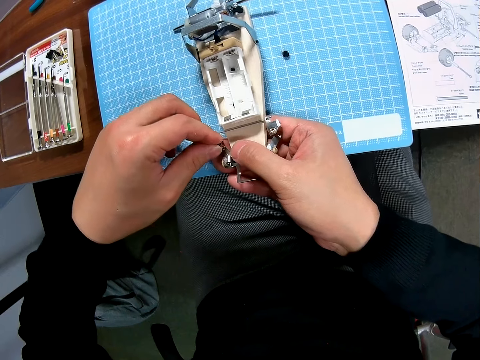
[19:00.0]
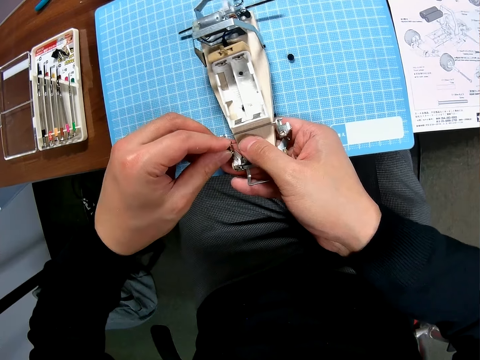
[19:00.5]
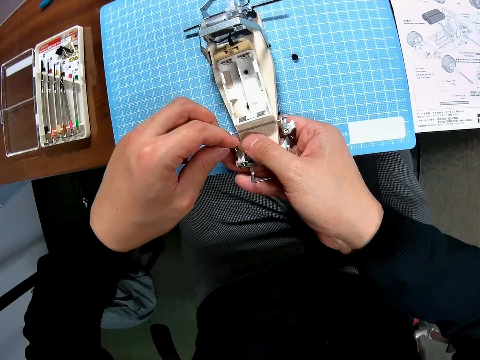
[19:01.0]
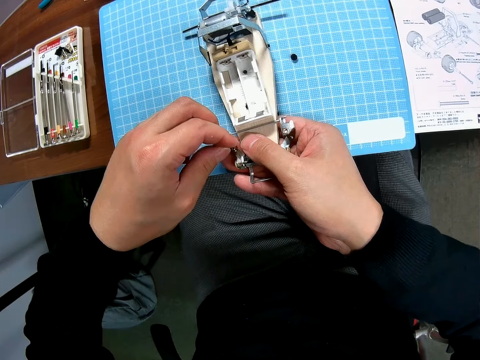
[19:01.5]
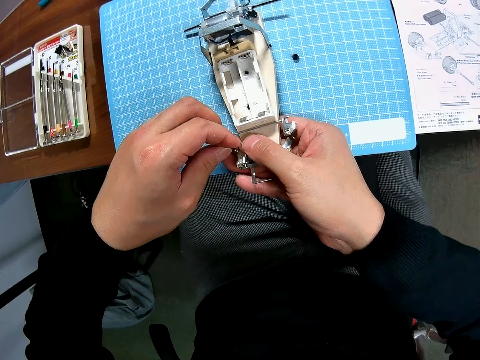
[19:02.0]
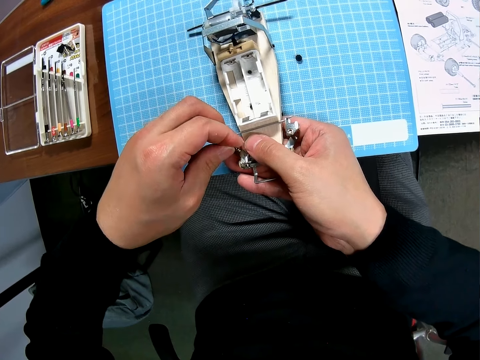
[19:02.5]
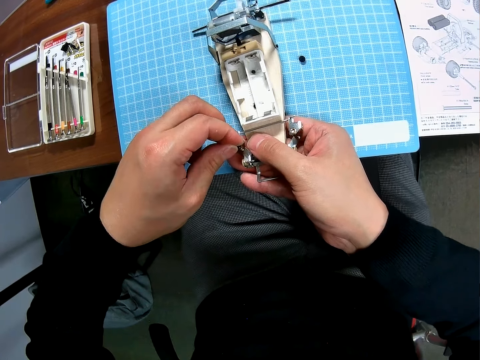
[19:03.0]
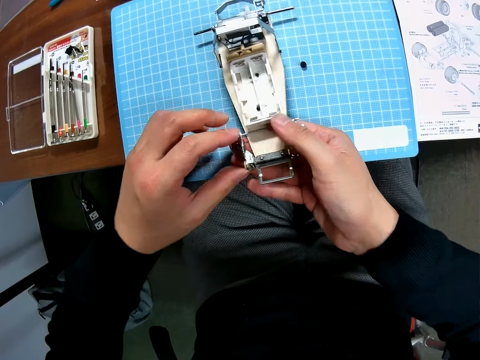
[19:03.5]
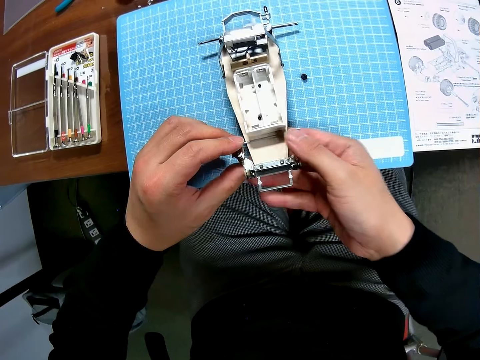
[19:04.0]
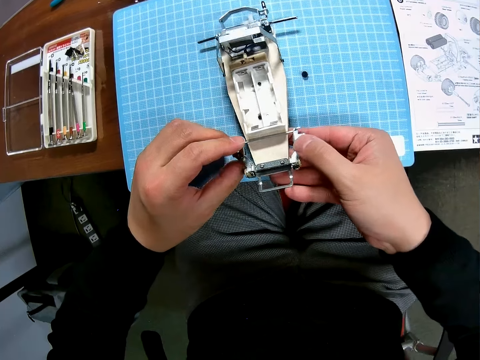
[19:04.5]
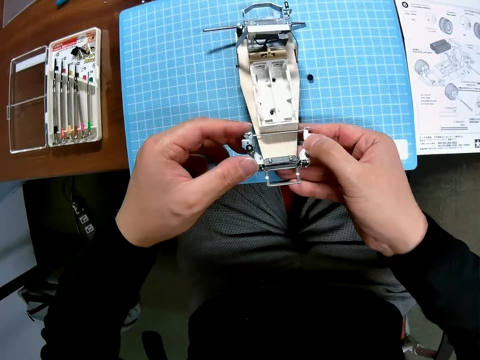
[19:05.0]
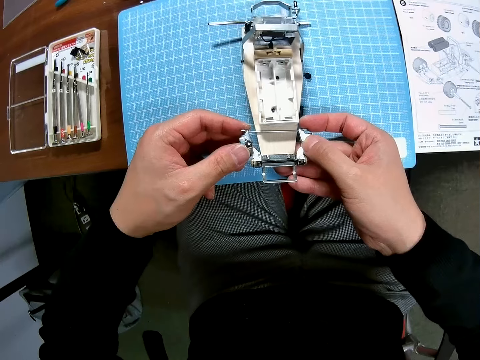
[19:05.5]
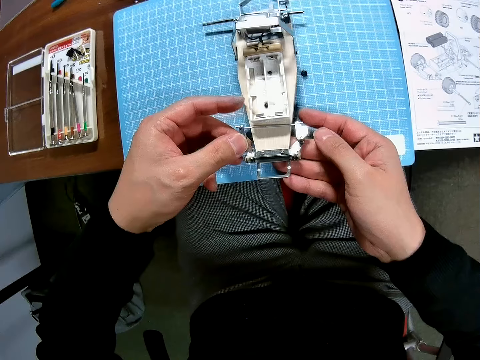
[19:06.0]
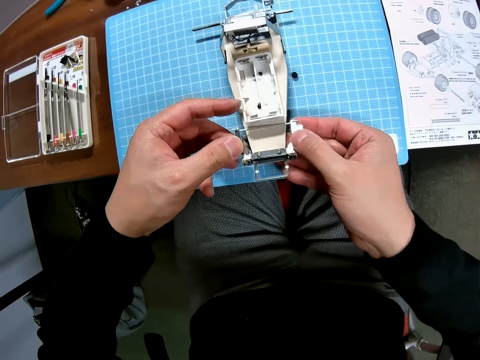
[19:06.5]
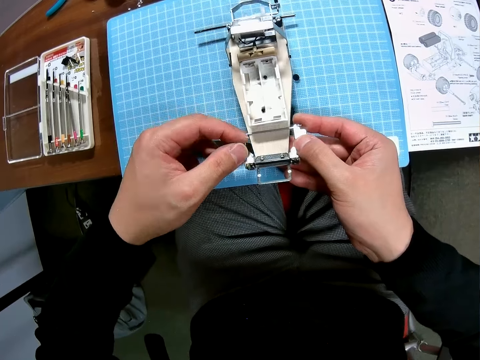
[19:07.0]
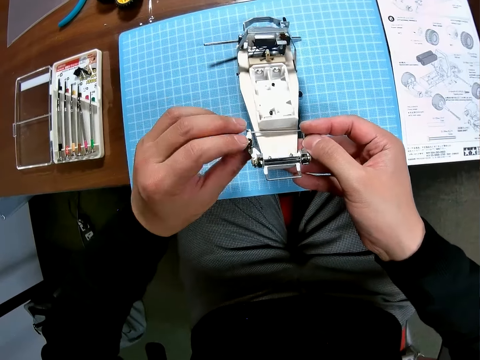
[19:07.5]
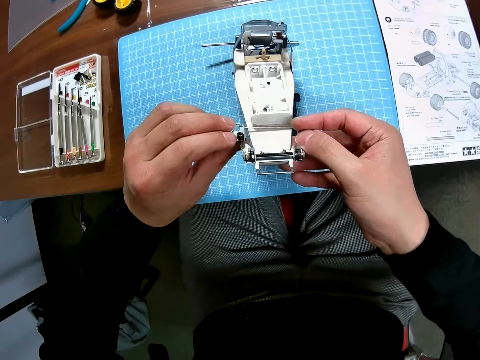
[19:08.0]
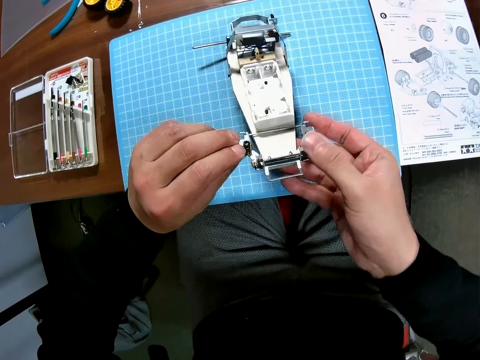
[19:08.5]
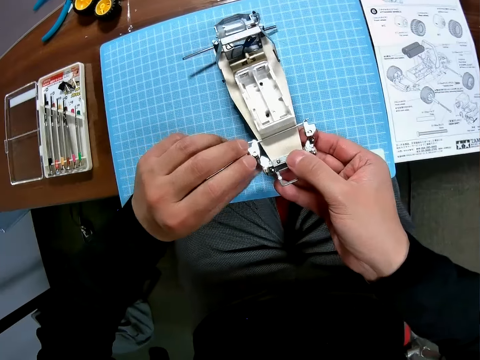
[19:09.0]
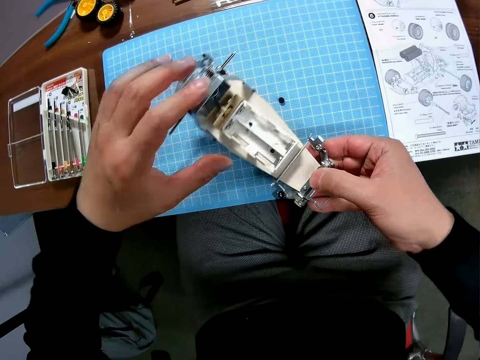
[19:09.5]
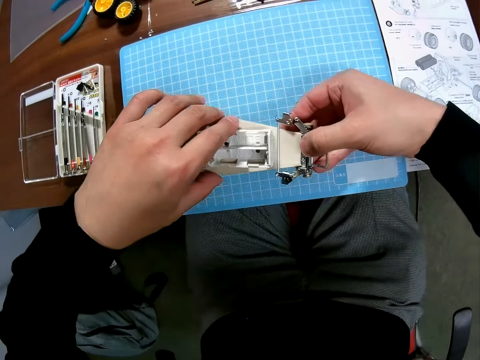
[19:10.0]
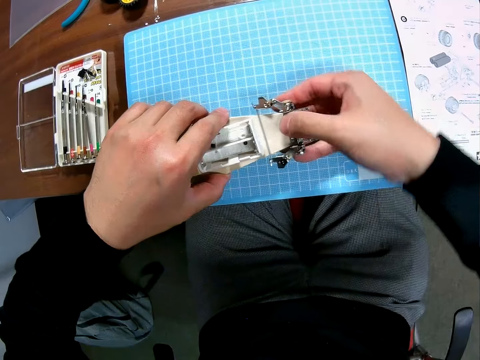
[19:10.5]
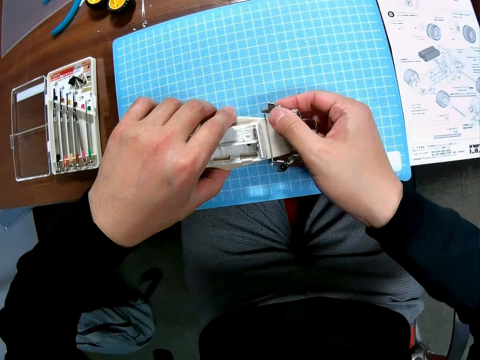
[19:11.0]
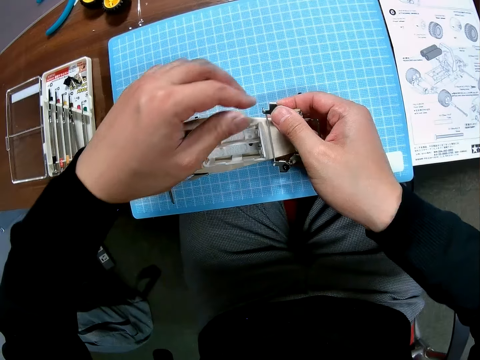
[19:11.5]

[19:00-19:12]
The camera wearer screws the toy car with his hand.

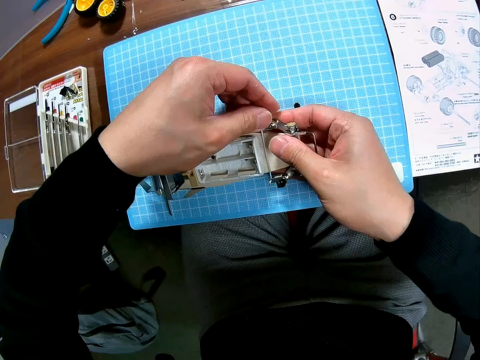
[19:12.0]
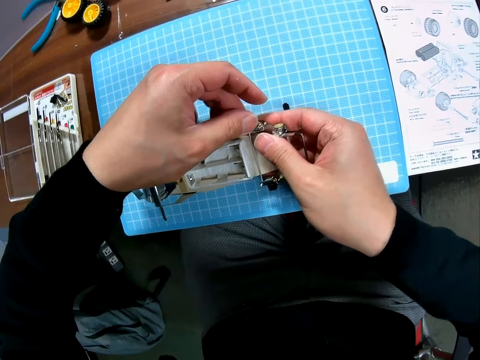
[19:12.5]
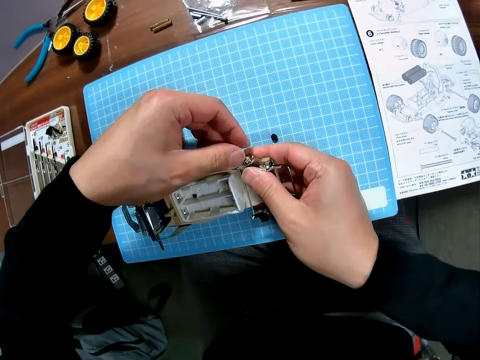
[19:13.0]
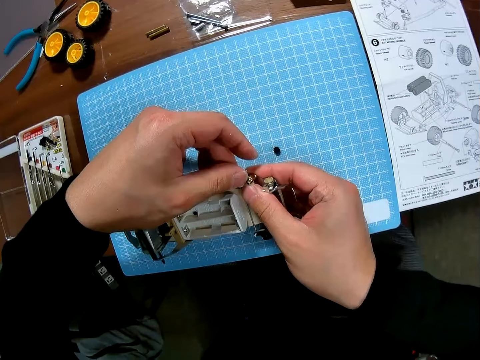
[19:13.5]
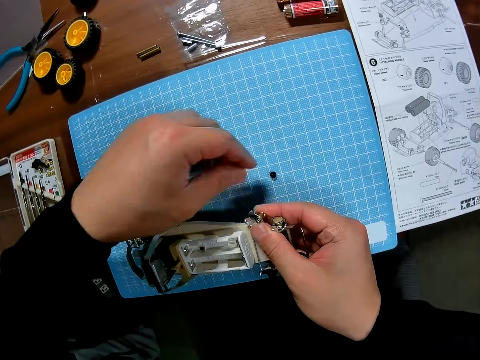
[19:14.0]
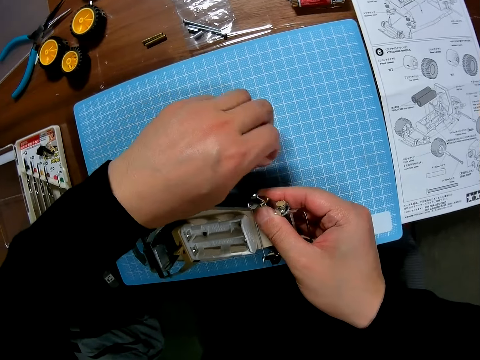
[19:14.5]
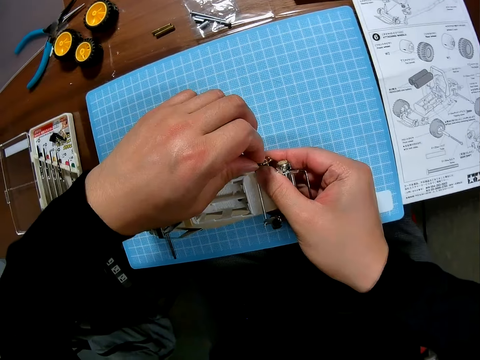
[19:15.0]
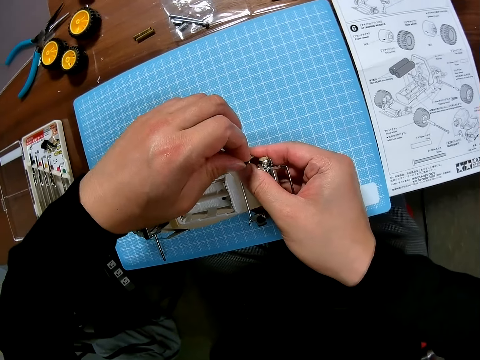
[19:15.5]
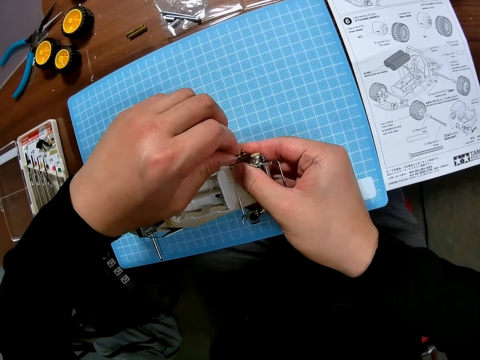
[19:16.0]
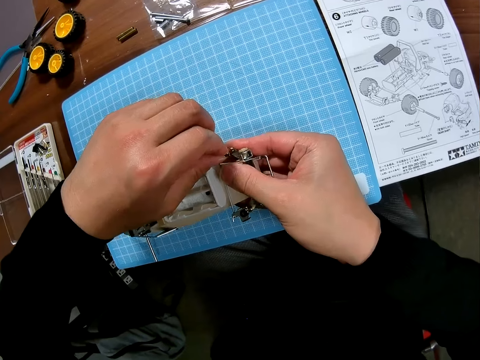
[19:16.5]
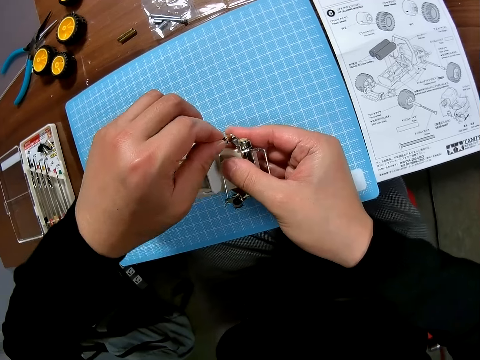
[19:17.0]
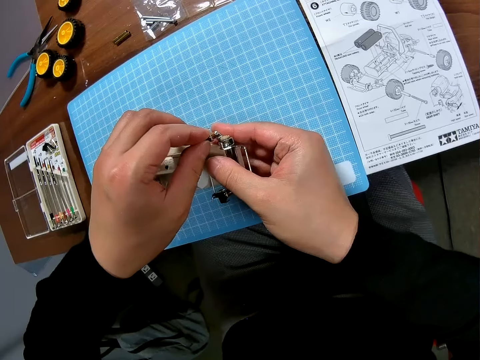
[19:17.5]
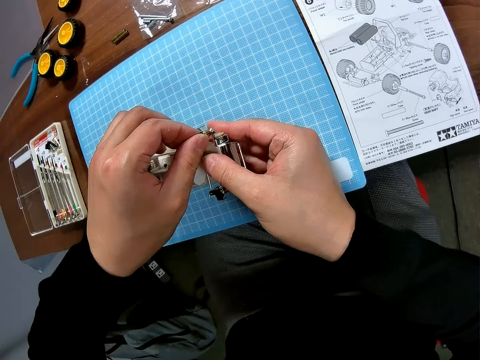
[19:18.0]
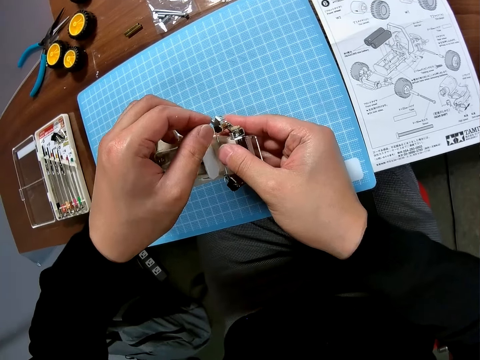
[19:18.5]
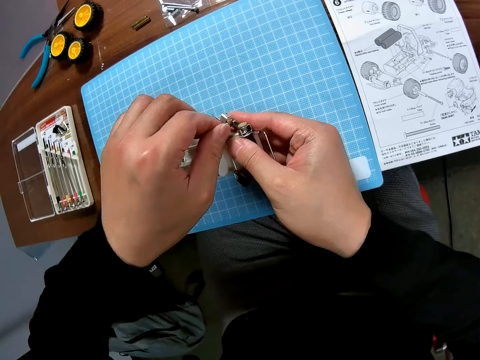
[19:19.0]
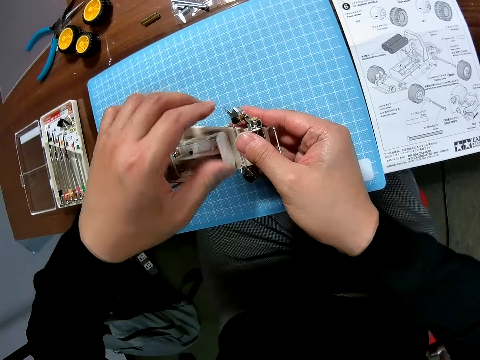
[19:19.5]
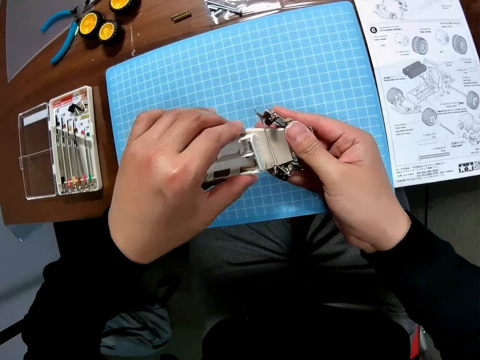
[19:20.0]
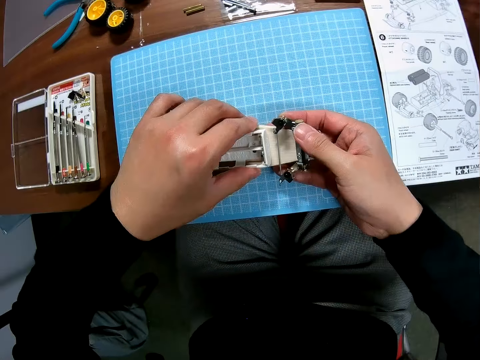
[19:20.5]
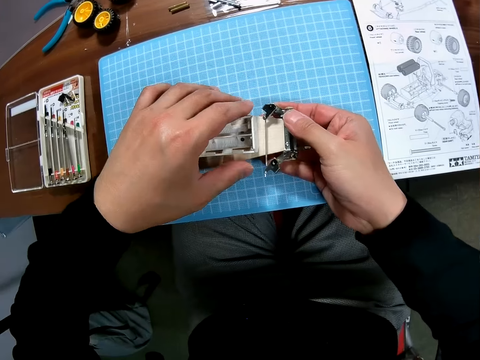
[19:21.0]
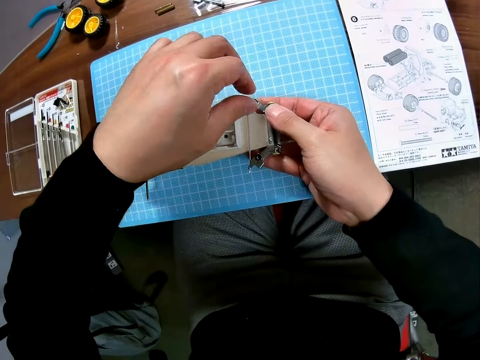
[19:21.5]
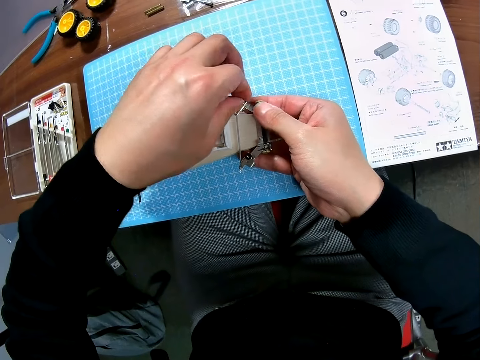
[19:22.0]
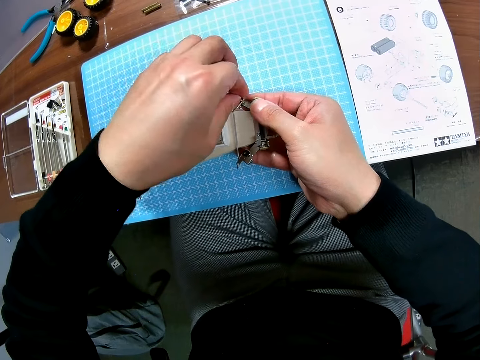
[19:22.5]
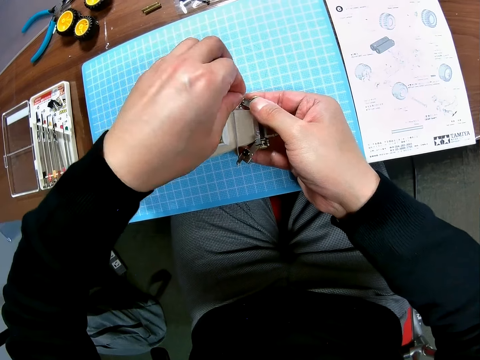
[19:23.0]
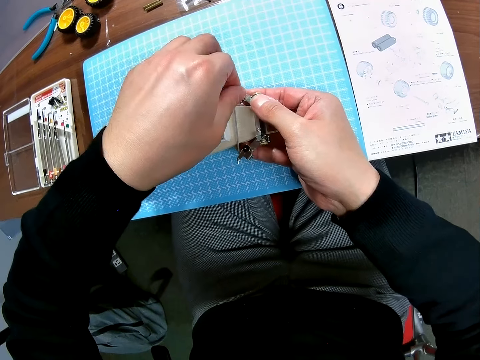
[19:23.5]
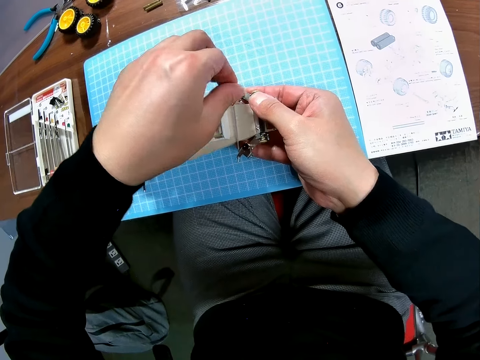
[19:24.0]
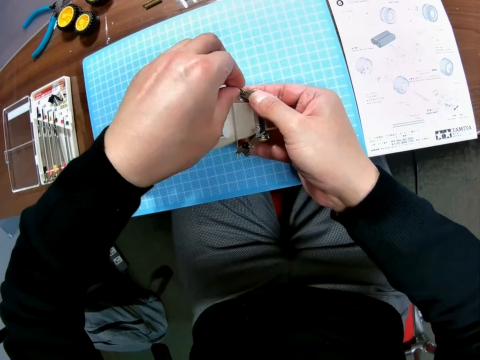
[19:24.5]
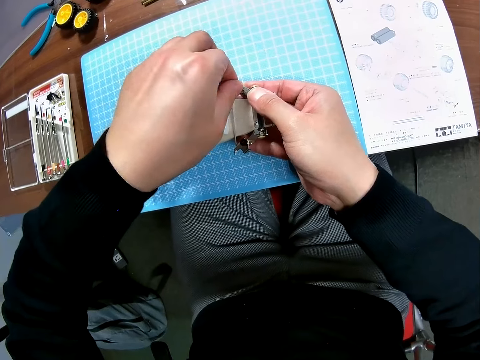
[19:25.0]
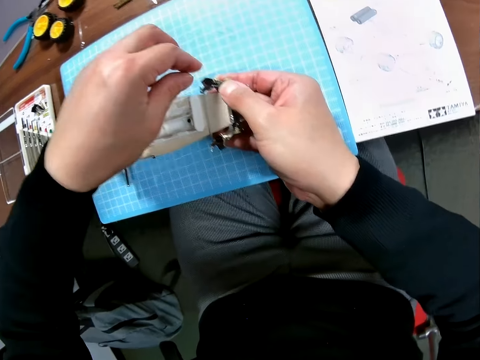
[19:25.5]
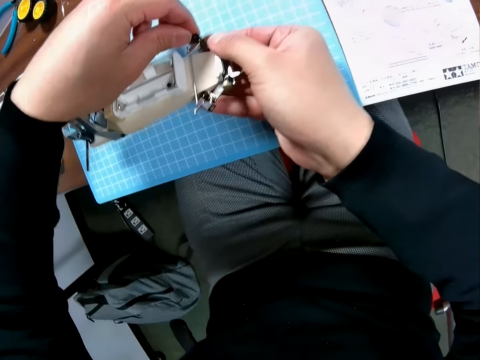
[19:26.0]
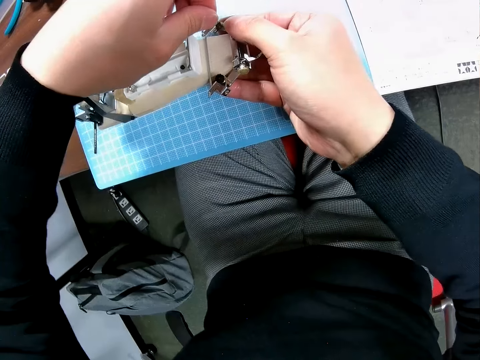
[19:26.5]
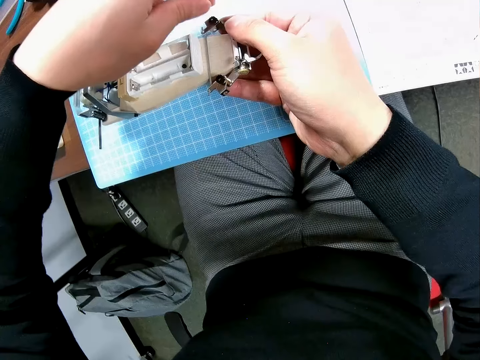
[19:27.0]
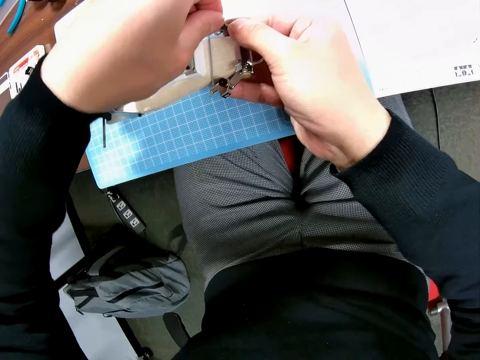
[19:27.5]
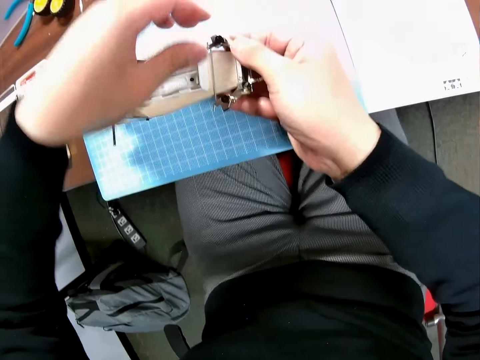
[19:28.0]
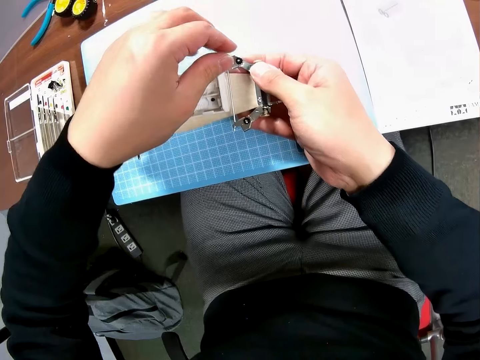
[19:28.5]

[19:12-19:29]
The camera wearer fixes the nut on the toy car. He picks up a screw. He screws the car with his hand.
